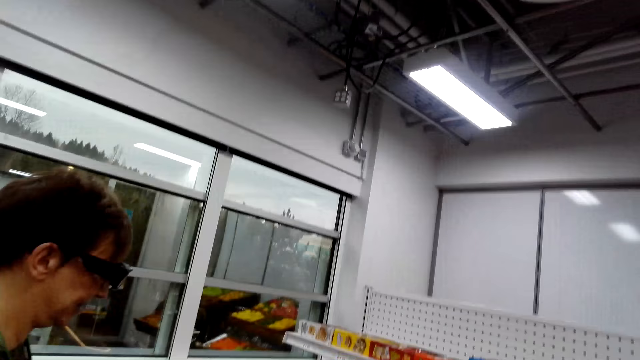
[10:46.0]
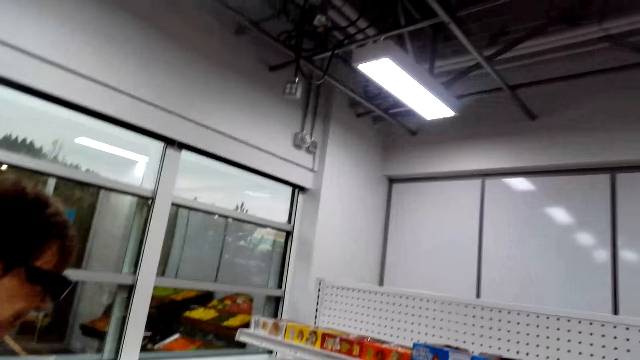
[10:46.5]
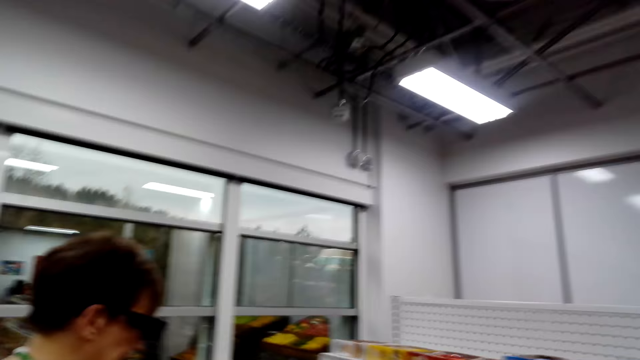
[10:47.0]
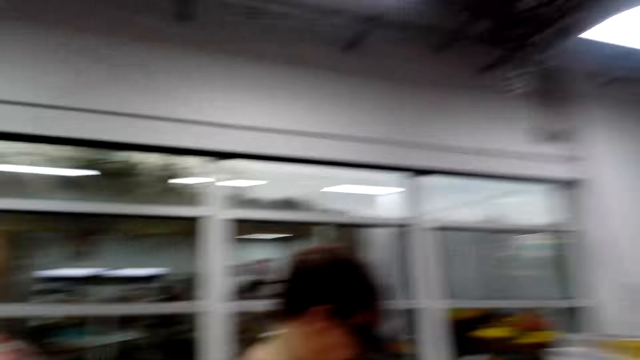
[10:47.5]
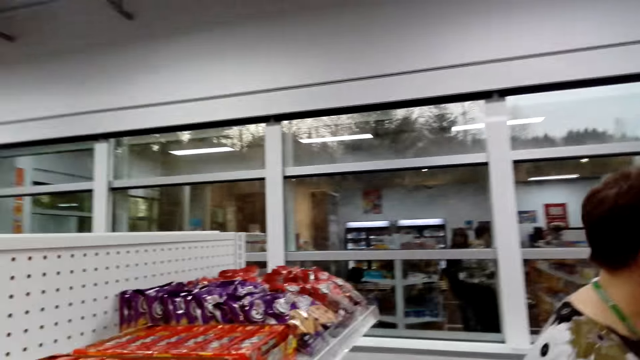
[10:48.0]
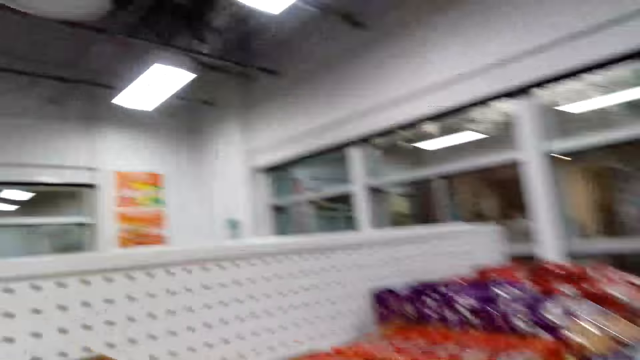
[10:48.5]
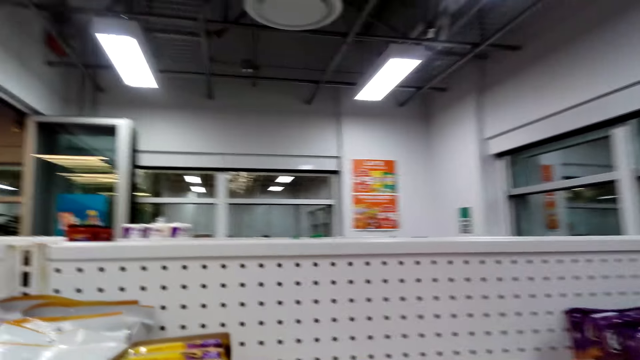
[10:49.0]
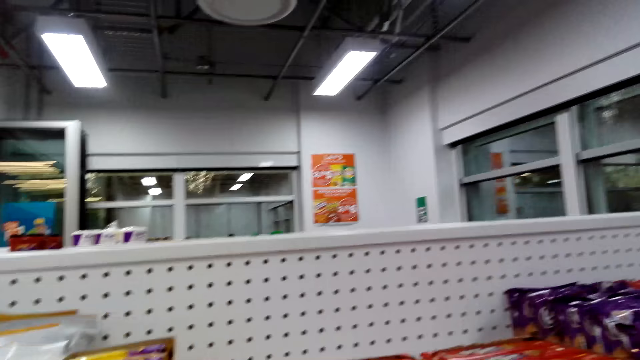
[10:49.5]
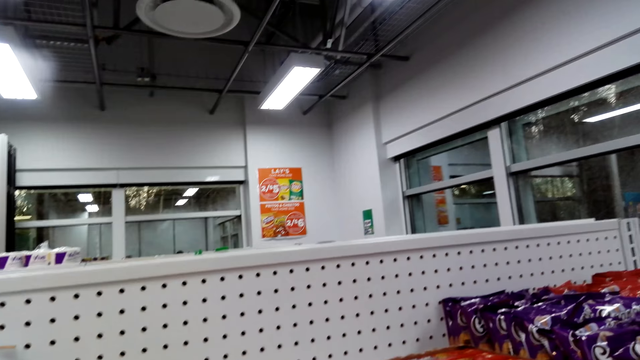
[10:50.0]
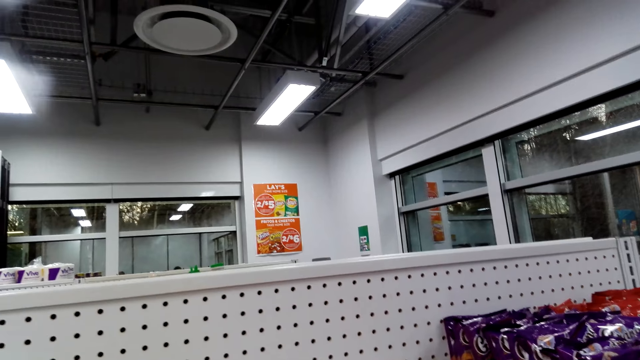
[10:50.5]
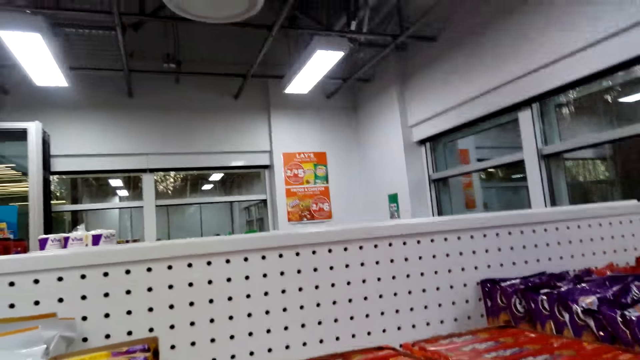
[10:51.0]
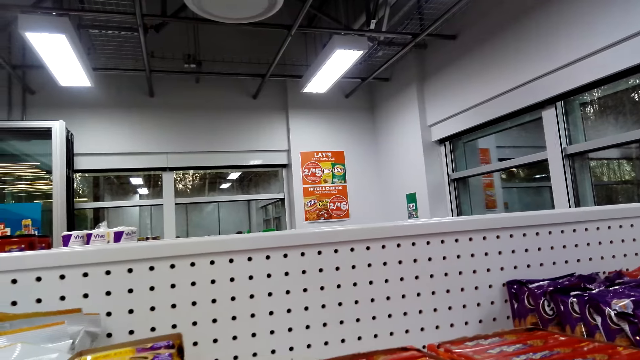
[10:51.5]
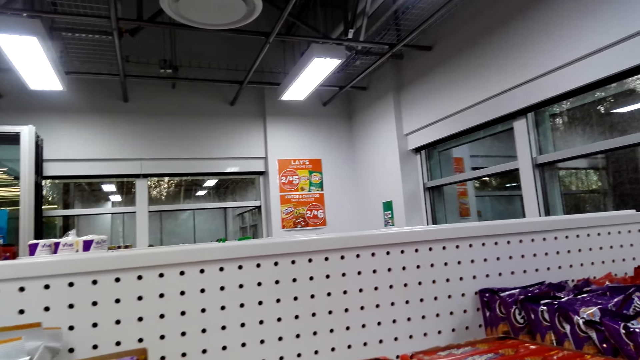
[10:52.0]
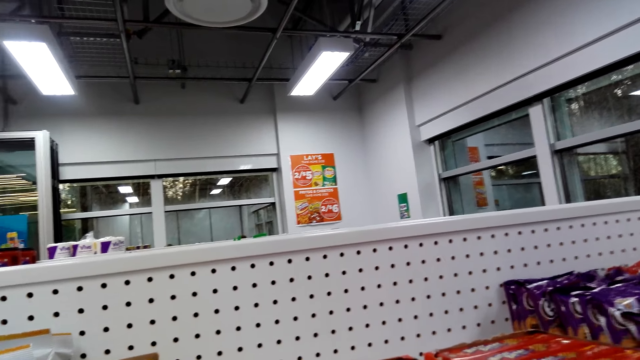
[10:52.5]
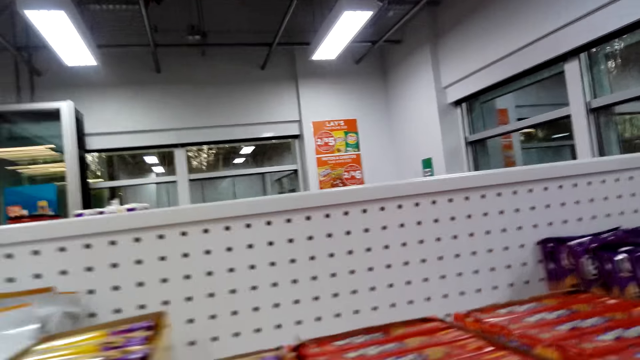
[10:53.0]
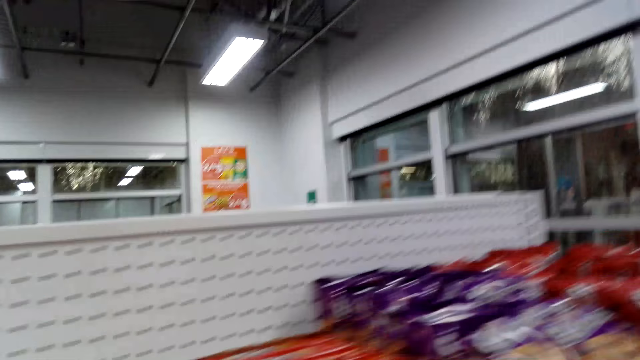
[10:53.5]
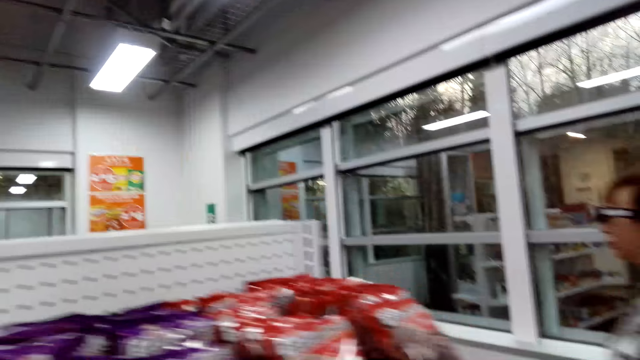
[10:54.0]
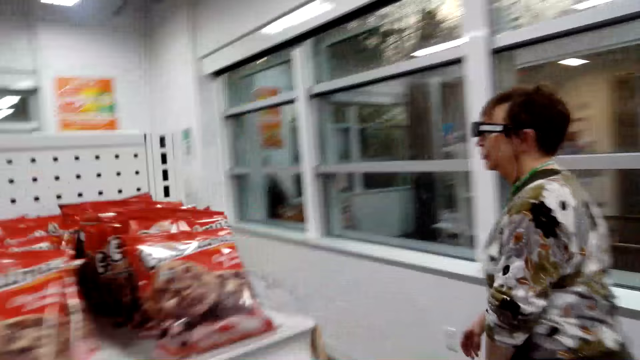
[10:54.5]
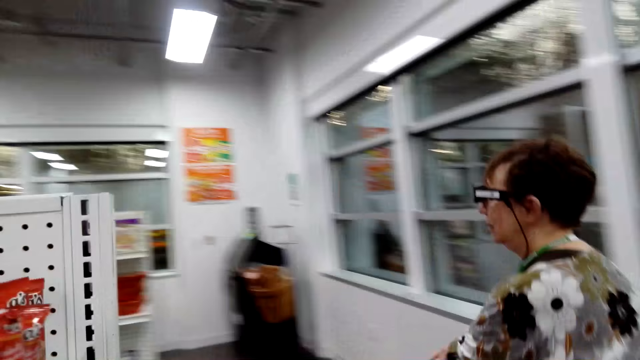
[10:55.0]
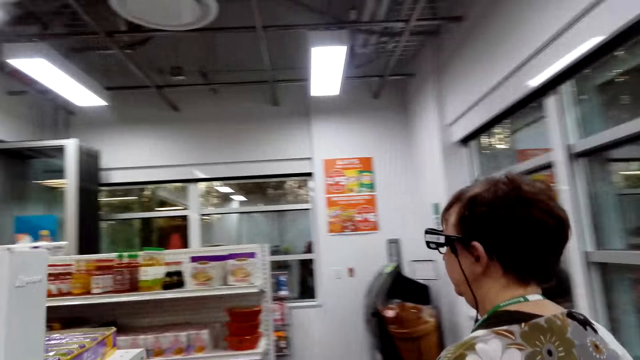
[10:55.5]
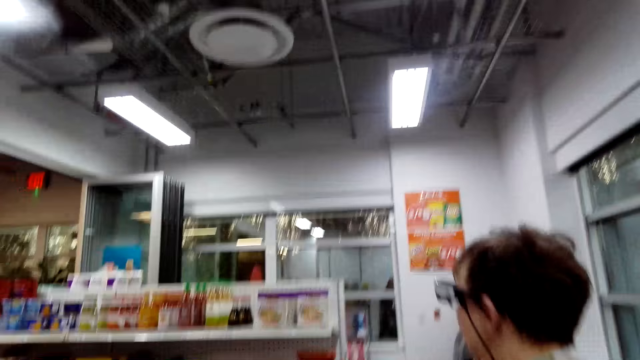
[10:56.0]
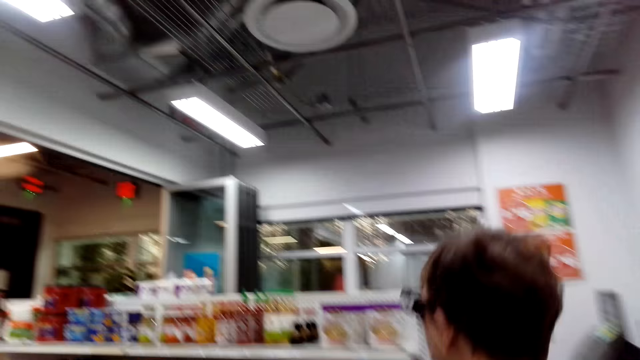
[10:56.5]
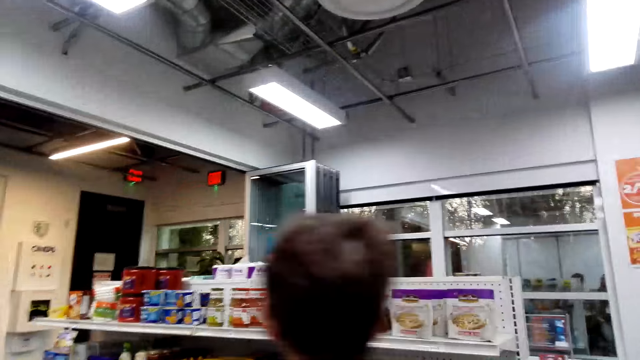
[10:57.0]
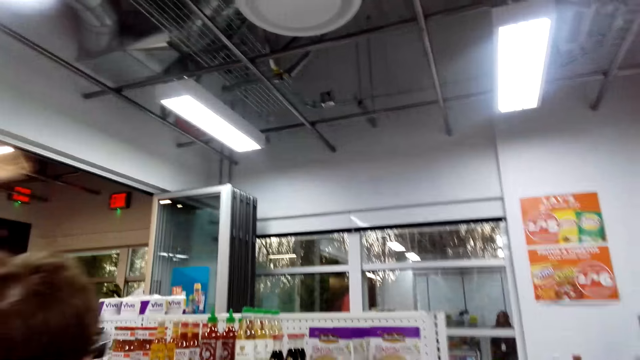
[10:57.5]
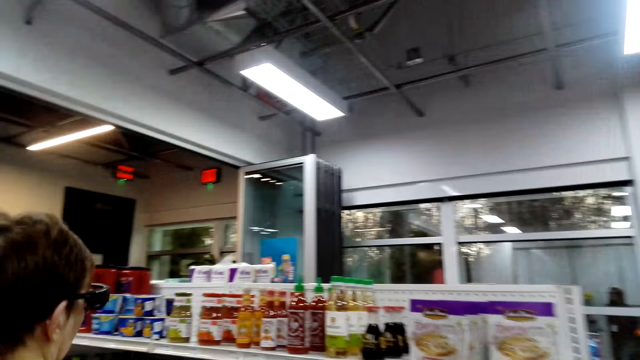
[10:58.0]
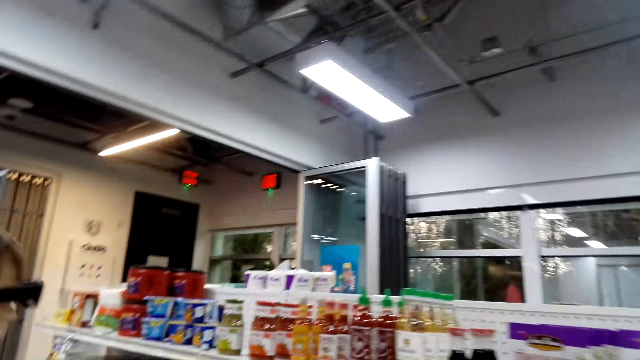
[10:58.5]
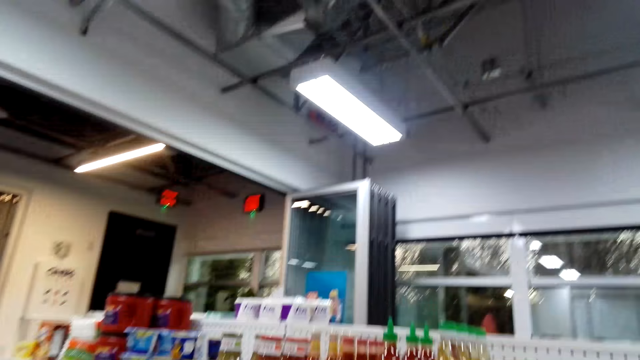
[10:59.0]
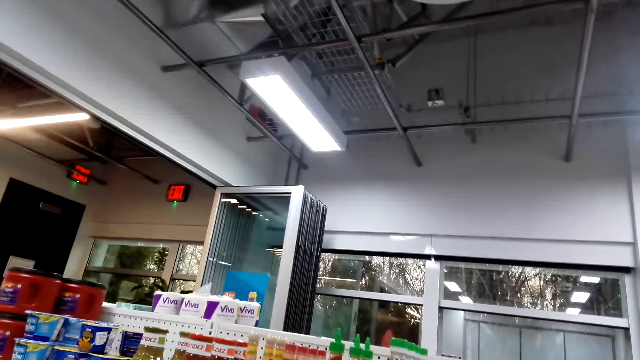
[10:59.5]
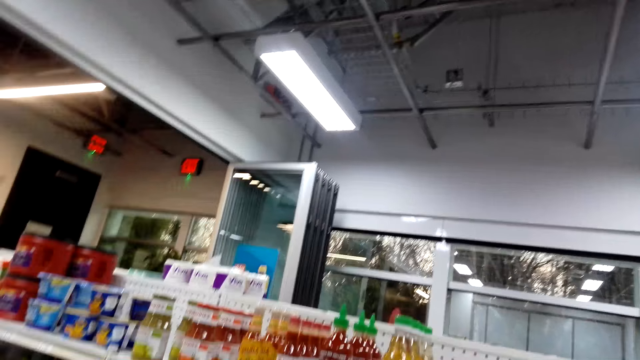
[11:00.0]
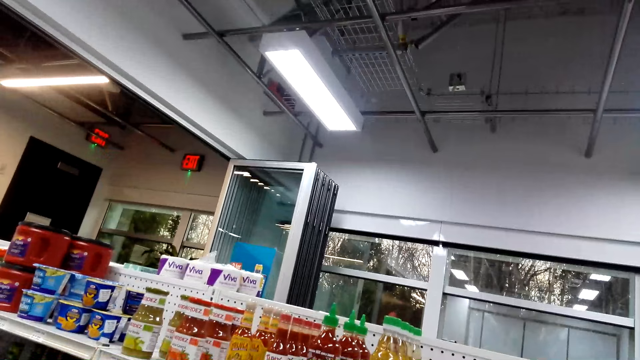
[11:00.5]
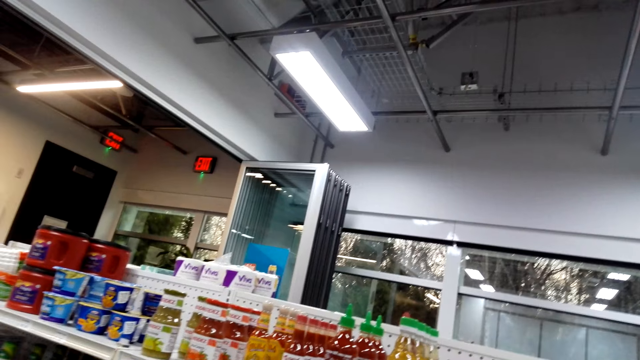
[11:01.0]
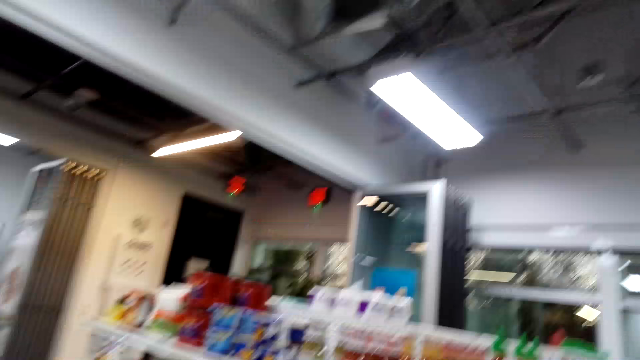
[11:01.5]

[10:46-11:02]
A woman walks in the store. The camera wearer walks in the supermarket.

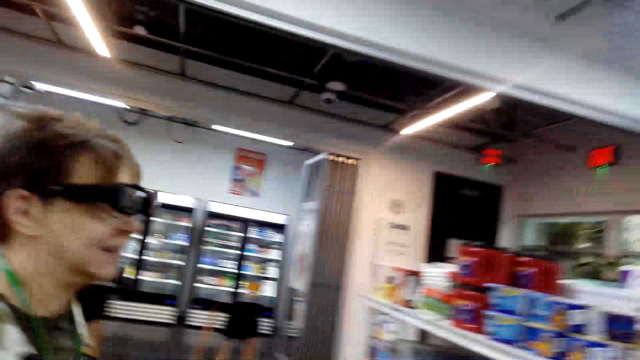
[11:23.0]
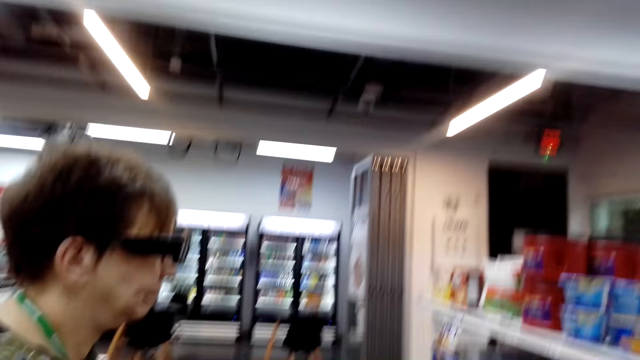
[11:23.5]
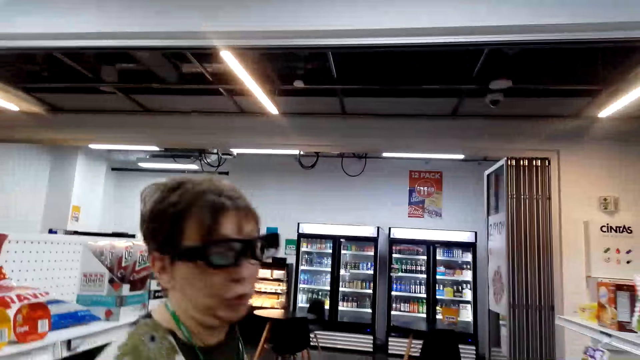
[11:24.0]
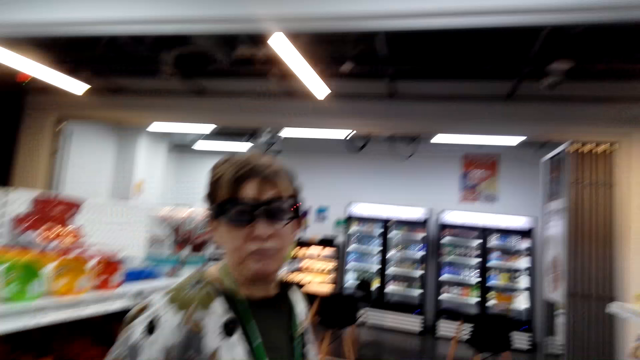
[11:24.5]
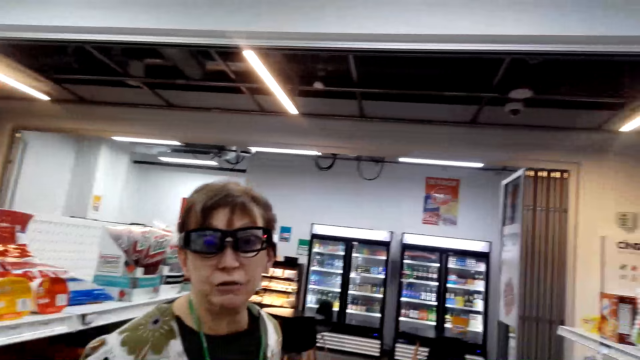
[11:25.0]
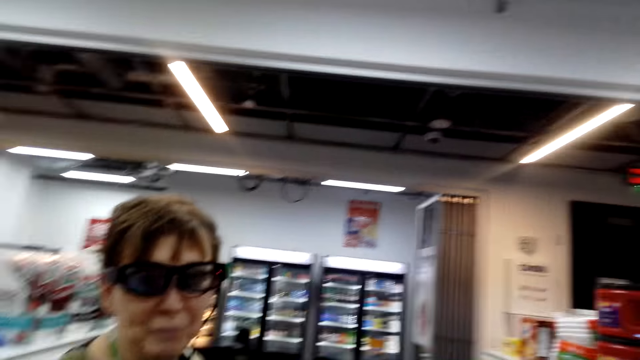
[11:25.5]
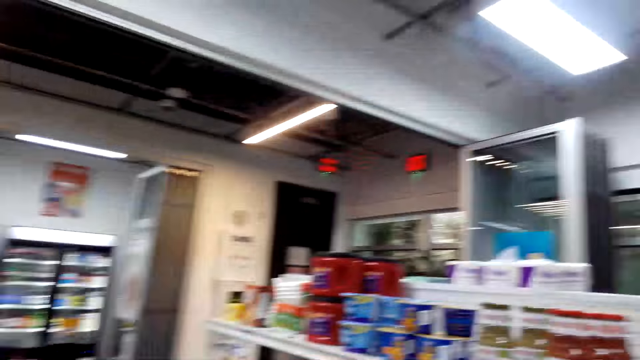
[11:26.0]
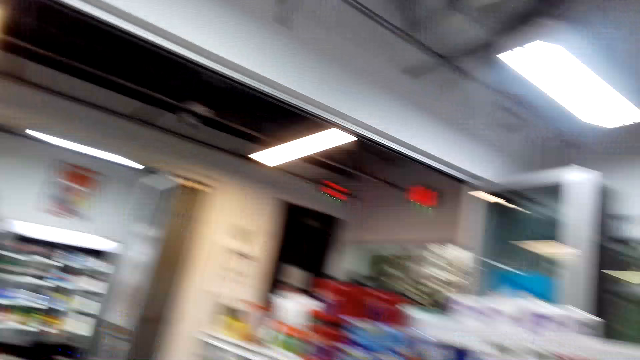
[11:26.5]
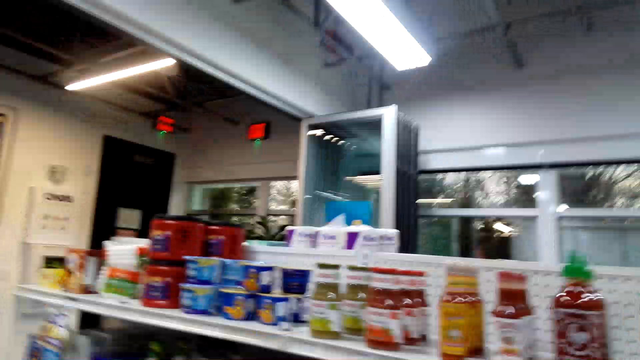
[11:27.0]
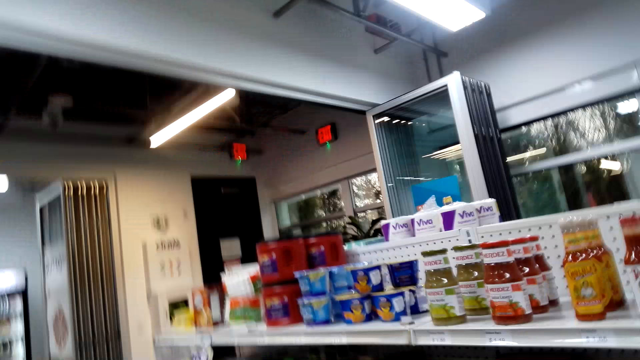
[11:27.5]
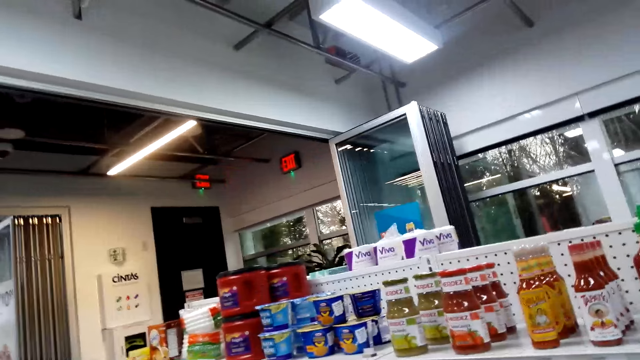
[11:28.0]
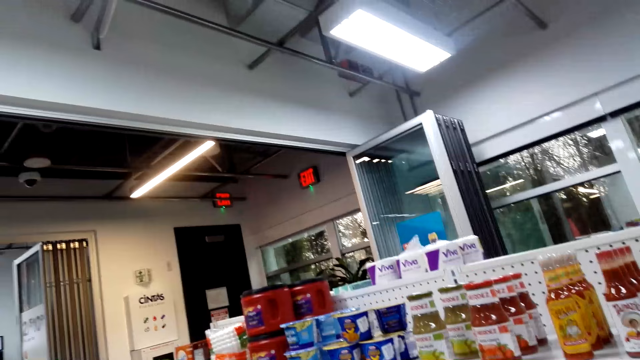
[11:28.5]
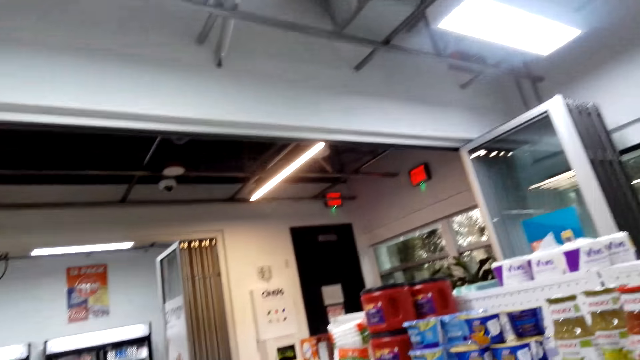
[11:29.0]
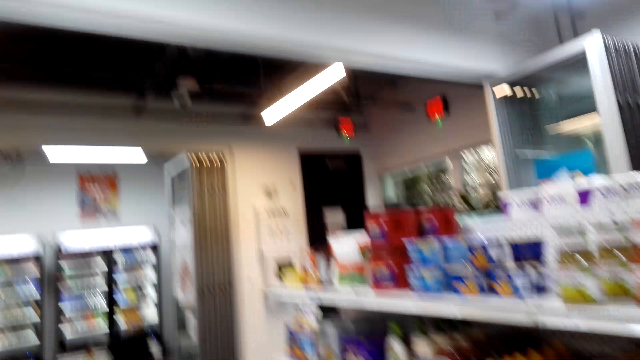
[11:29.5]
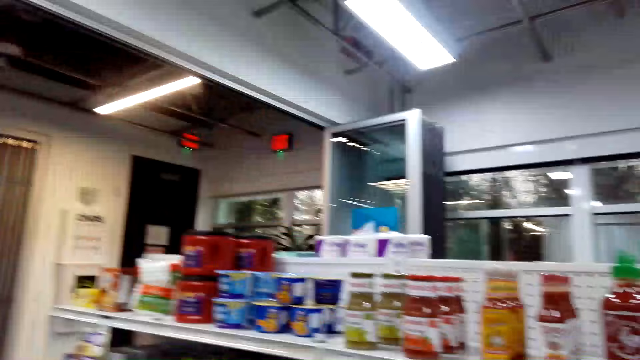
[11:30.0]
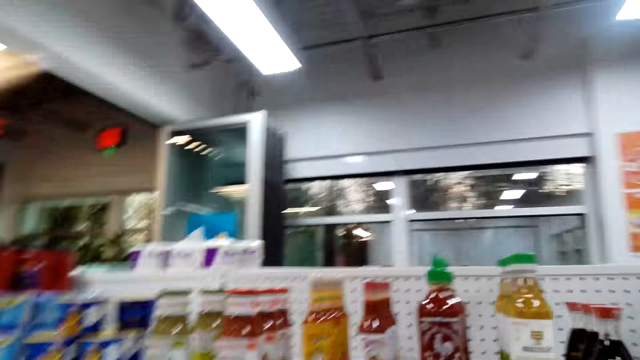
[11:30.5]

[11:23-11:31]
The camera wearer talks with a woman.
